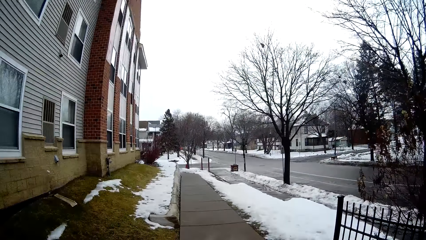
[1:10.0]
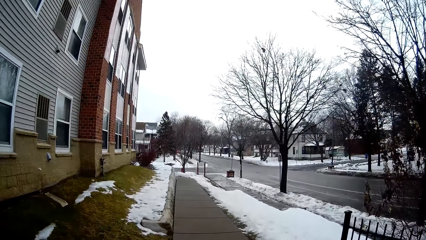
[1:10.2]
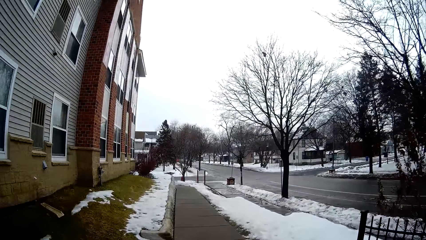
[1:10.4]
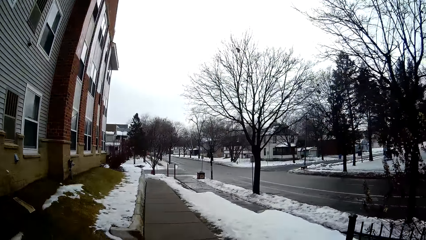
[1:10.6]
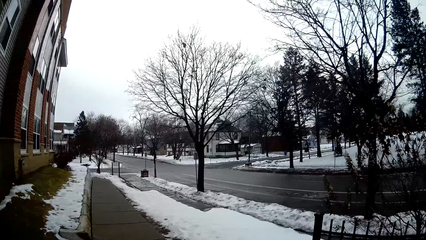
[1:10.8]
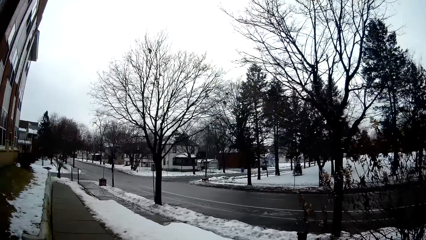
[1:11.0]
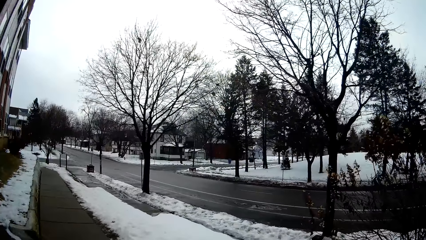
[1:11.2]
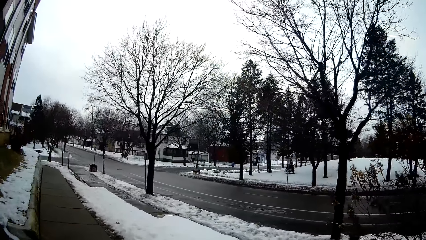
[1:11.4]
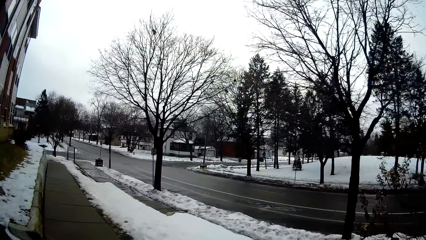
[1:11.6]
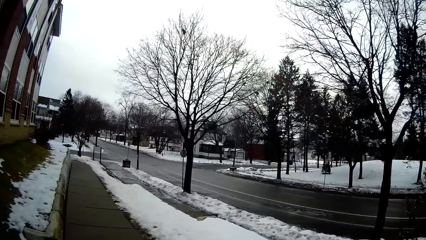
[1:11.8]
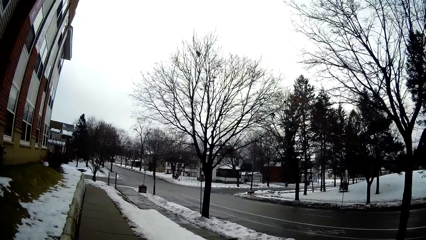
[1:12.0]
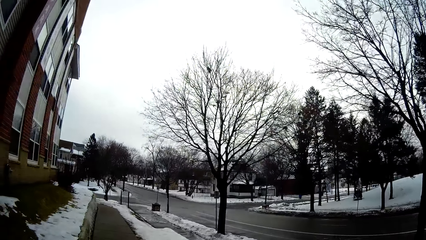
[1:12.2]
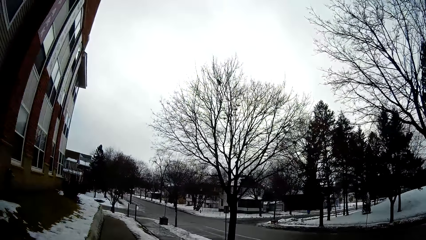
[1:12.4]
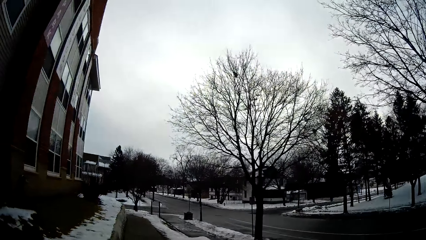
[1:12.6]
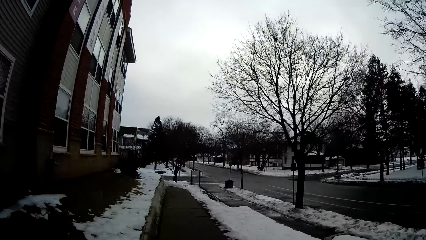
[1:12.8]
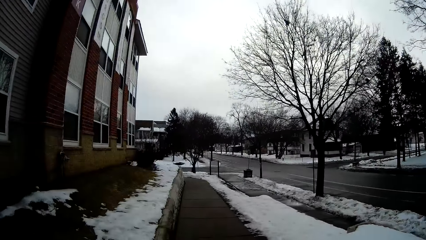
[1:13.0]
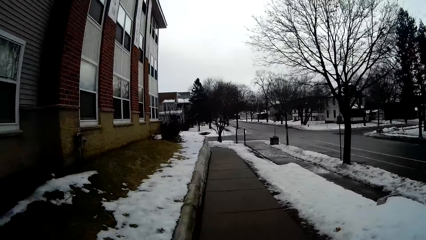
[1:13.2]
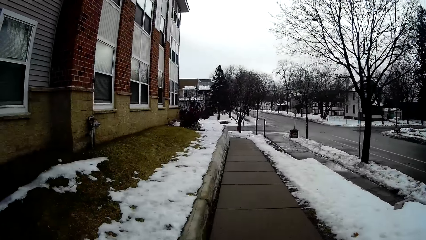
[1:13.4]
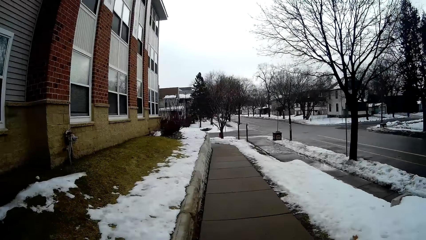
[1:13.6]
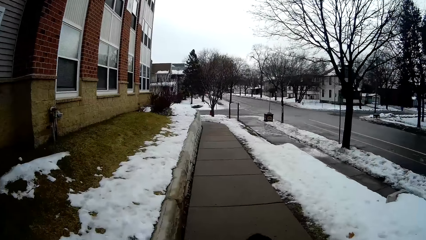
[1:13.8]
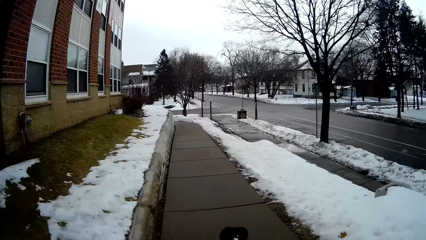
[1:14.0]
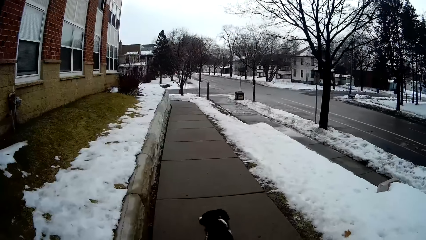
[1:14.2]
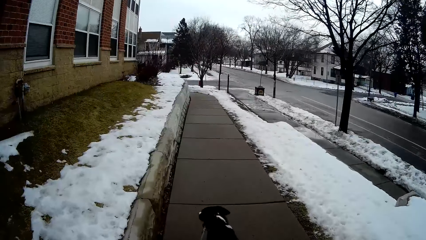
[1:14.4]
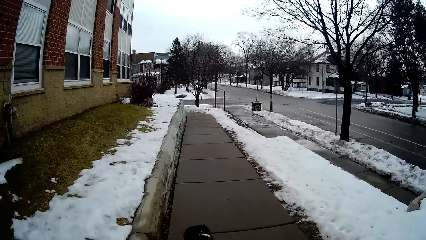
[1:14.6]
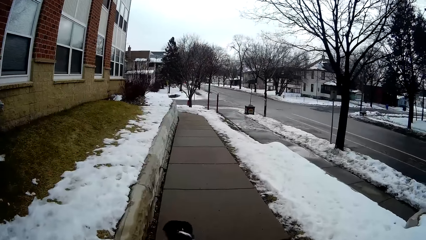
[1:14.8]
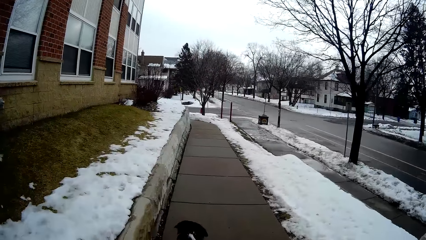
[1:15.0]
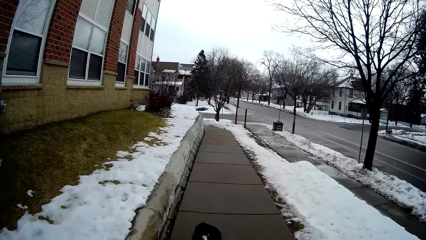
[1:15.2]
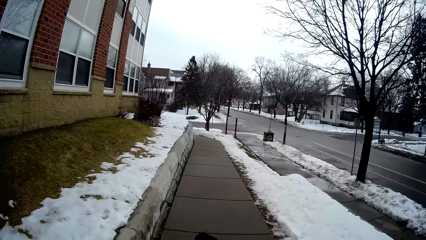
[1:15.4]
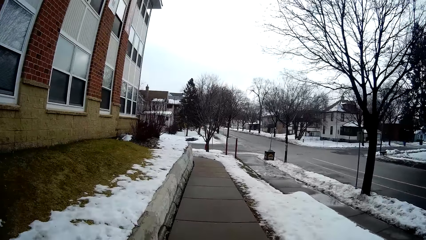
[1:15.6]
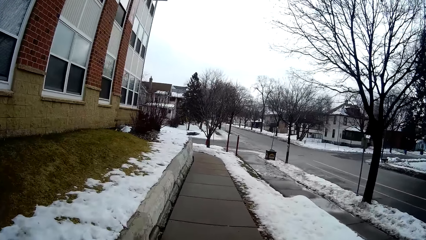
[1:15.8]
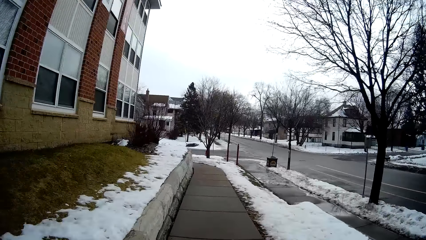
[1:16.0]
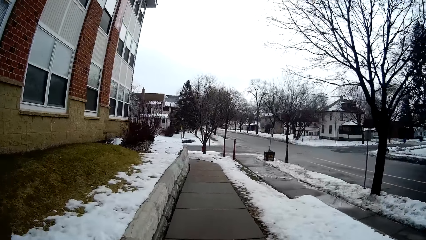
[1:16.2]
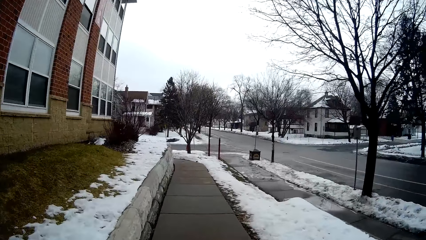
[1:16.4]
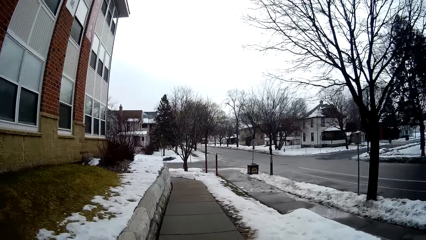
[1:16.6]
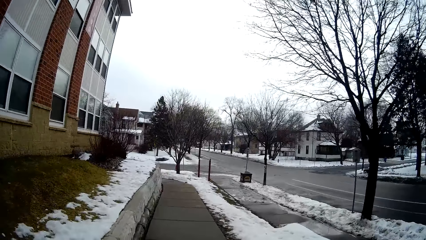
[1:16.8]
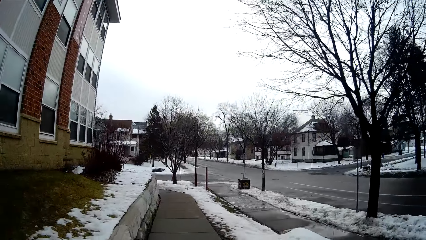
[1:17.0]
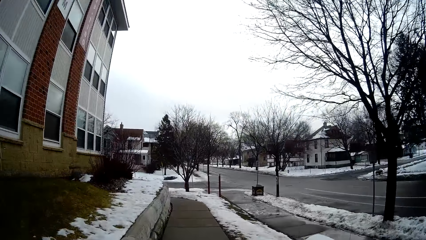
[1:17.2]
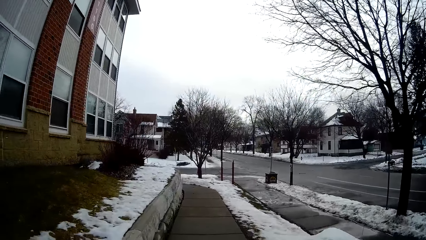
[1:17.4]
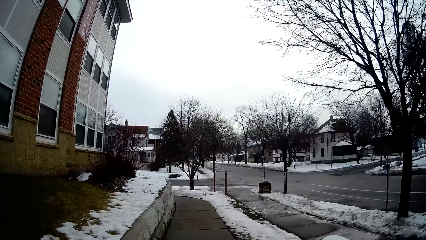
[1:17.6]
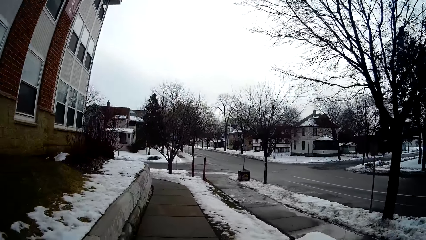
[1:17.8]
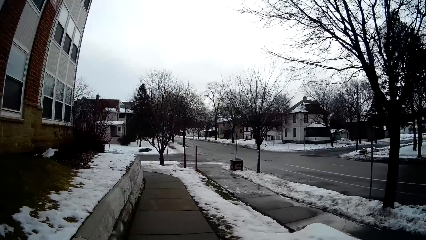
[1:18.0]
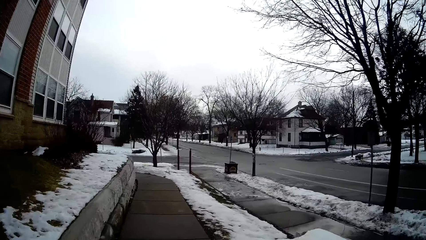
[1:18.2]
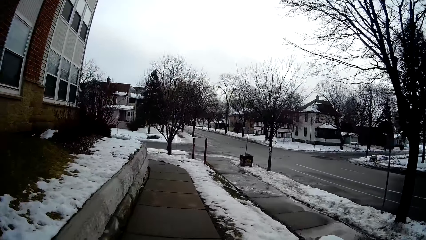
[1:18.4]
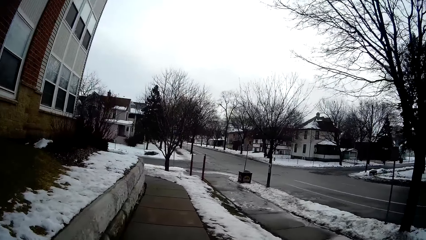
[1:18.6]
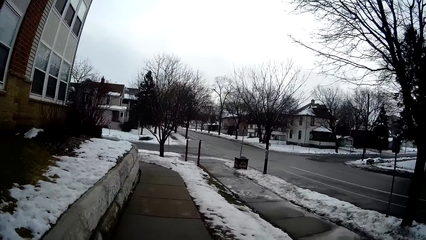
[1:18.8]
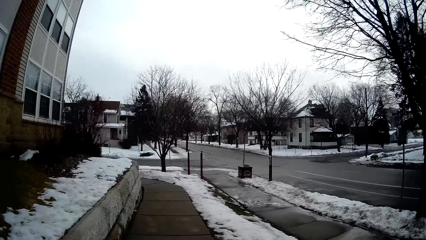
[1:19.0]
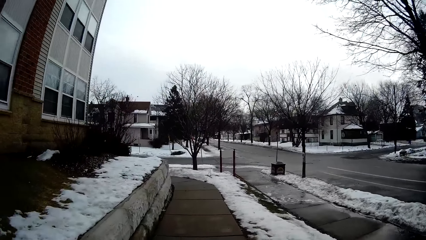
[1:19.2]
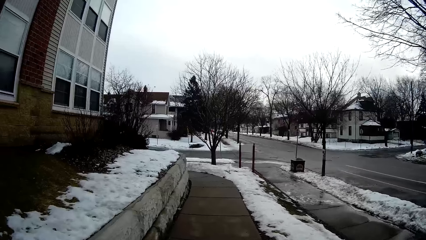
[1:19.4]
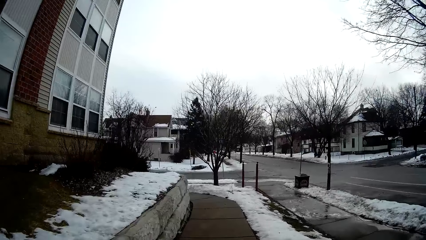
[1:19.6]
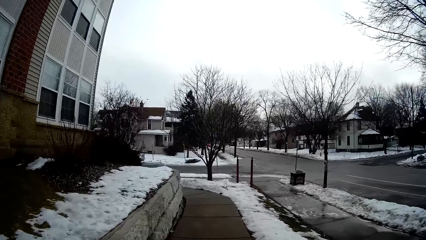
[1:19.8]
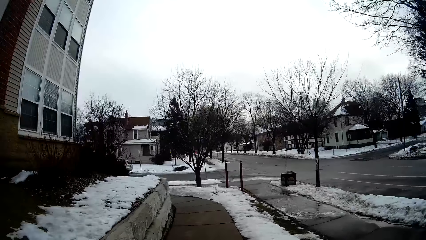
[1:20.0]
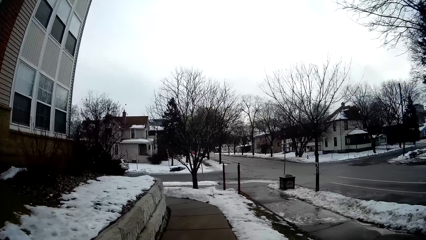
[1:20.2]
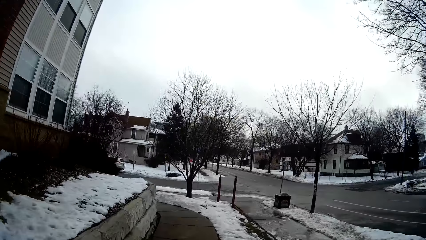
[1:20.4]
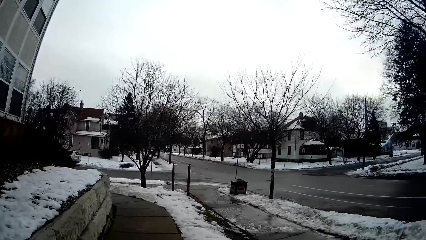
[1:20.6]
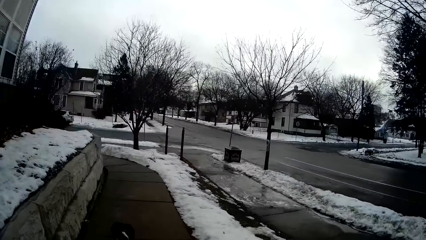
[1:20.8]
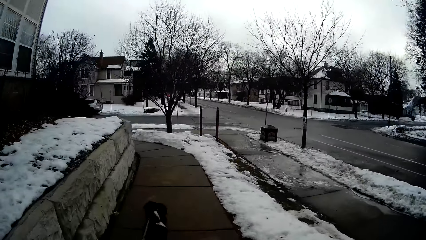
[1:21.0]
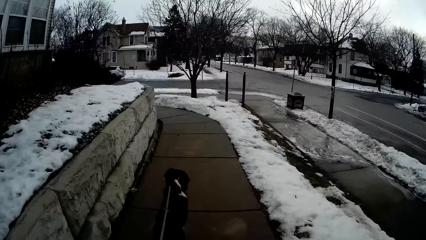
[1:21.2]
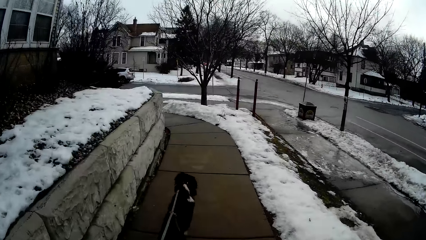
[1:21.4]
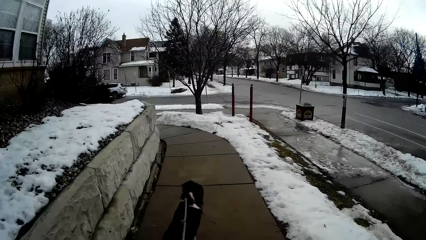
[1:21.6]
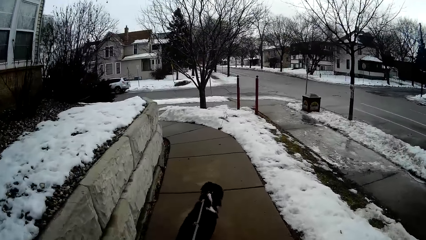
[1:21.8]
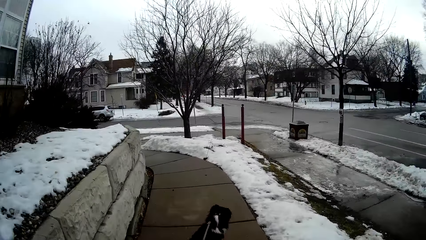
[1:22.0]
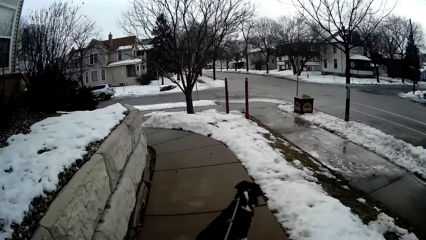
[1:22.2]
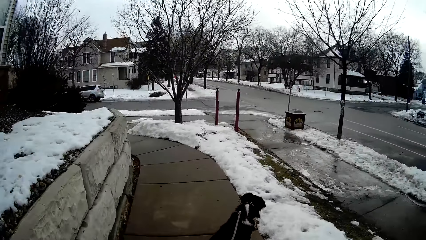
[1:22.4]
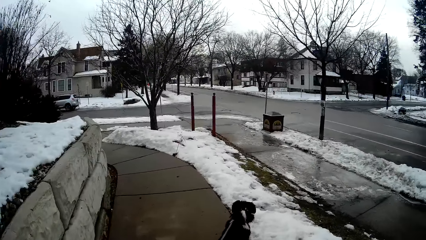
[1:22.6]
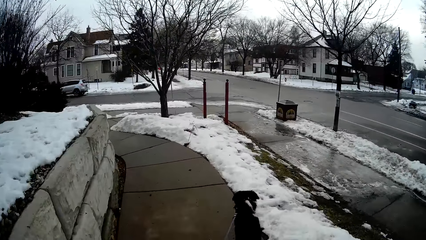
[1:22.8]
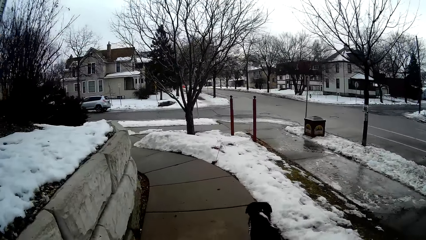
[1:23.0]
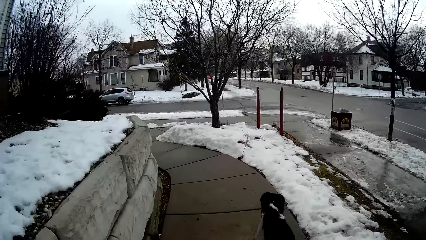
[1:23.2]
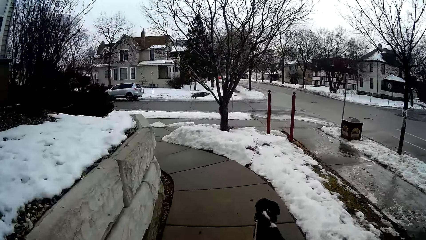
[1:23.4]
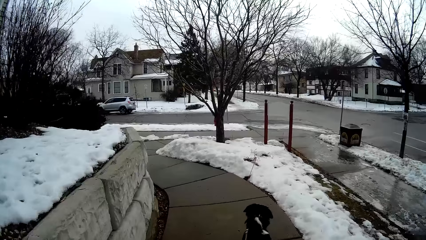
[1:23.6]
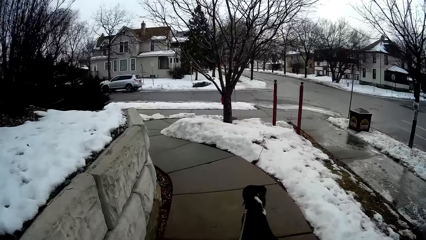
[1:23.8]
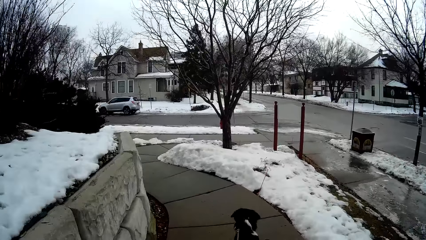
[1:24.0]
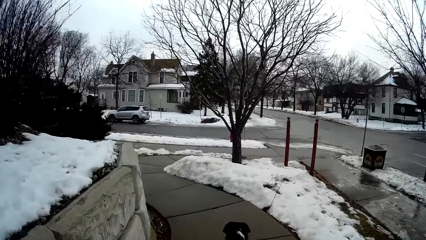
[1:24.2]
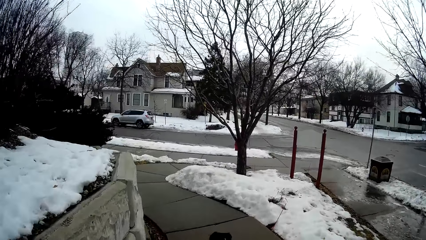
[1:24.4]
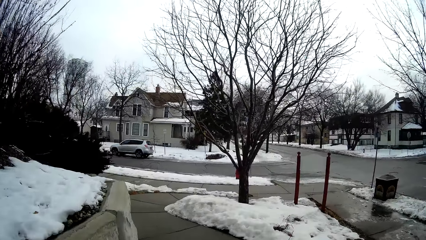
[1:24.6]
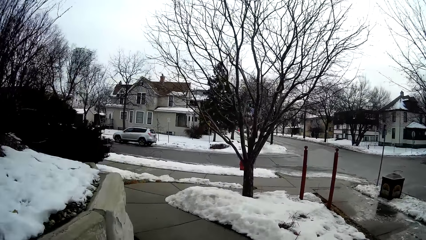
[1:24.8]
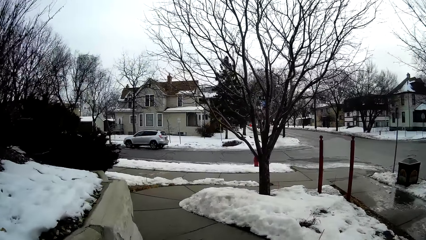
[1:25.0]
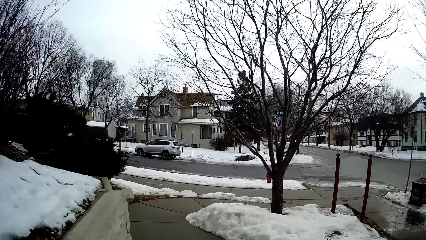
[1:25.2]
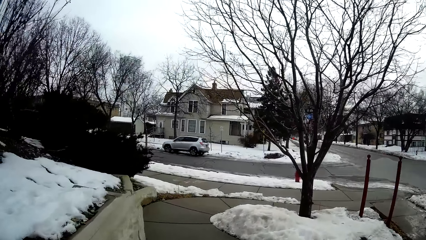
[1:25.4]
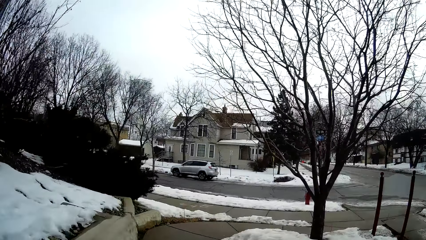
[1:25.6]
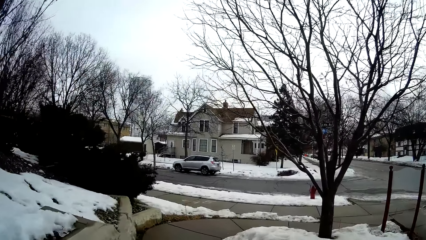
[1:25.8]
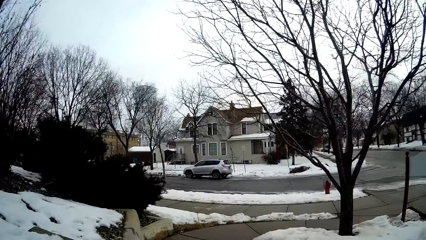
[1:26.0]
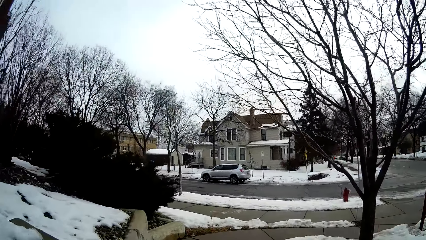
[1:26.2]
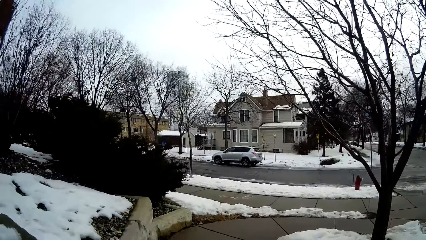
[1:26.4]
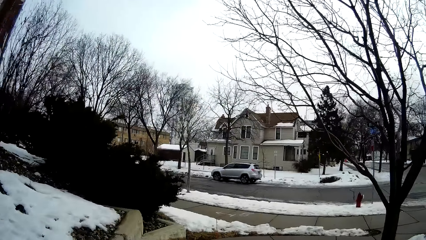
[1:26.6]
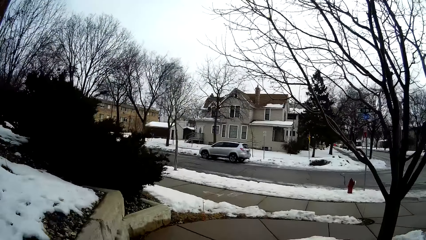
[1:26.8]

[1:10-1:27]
The camera wearer walks on the walkway. They walk the dog on the walkway. They walk on the walkway. They walk the dog on the walkway. They walk on the walkway.
